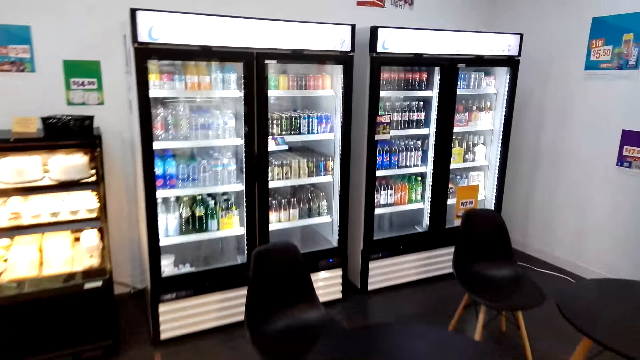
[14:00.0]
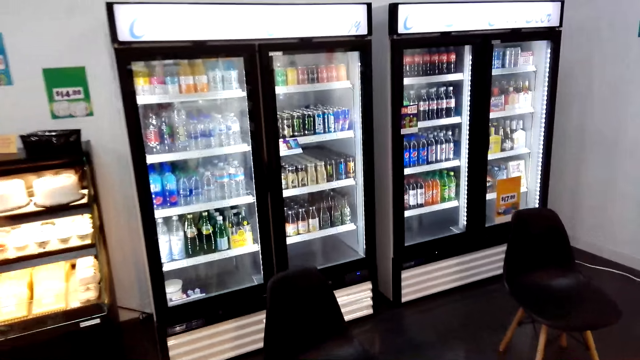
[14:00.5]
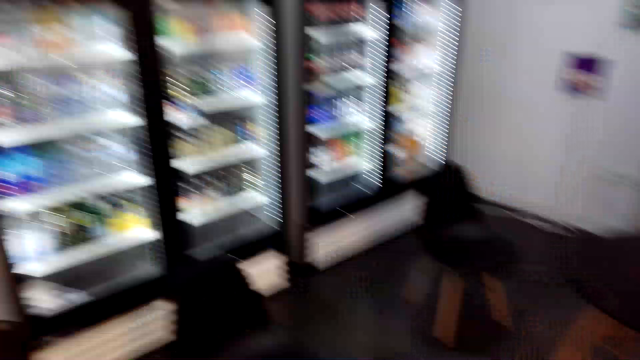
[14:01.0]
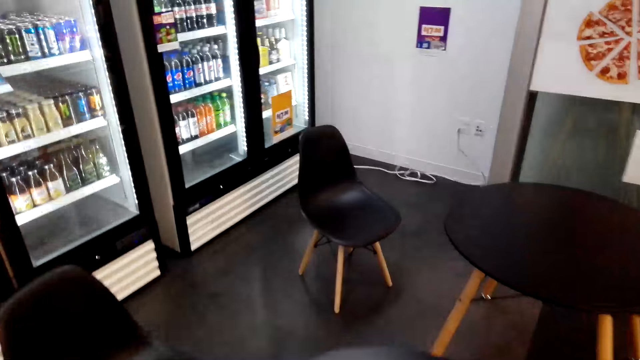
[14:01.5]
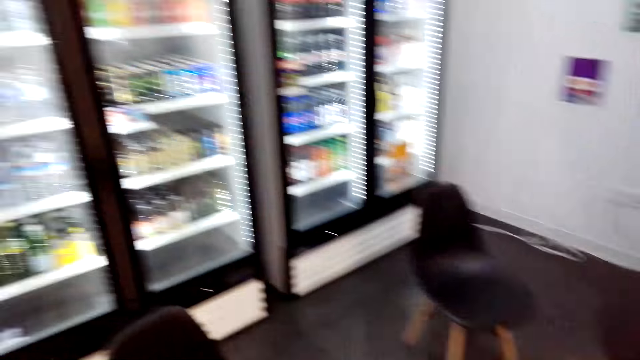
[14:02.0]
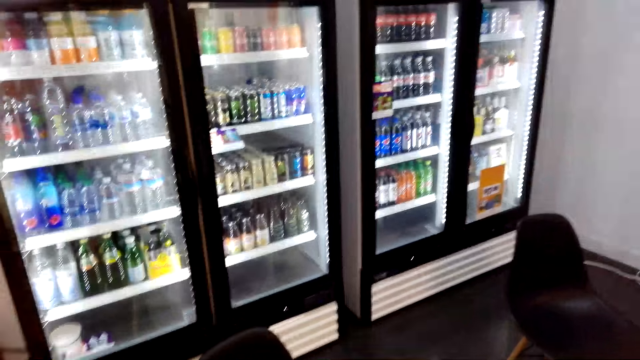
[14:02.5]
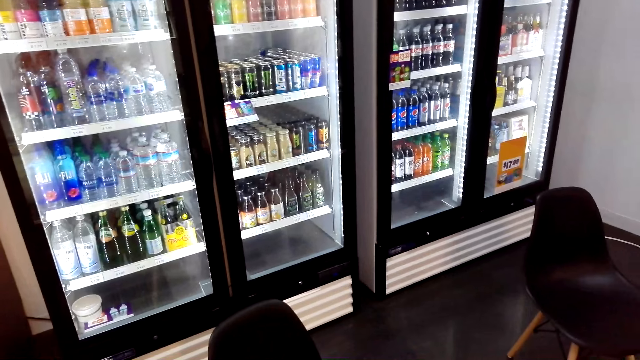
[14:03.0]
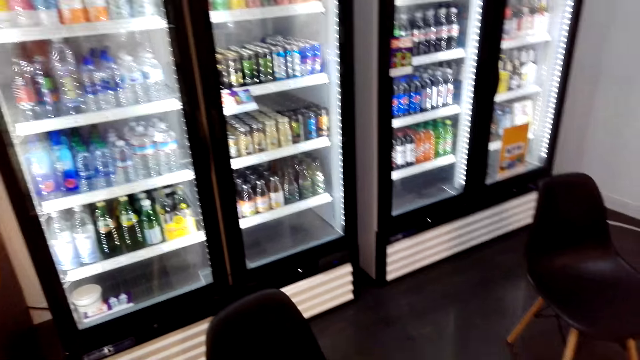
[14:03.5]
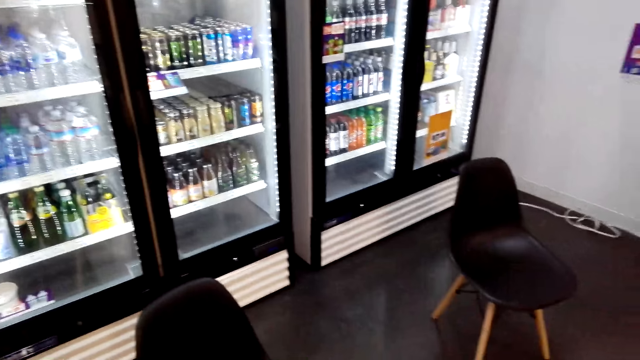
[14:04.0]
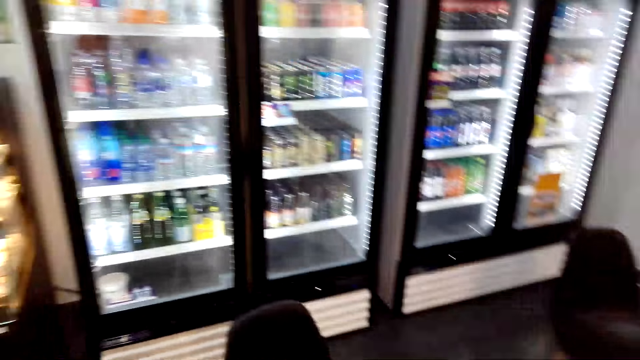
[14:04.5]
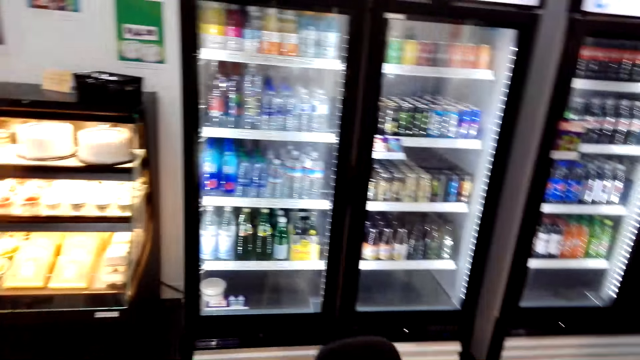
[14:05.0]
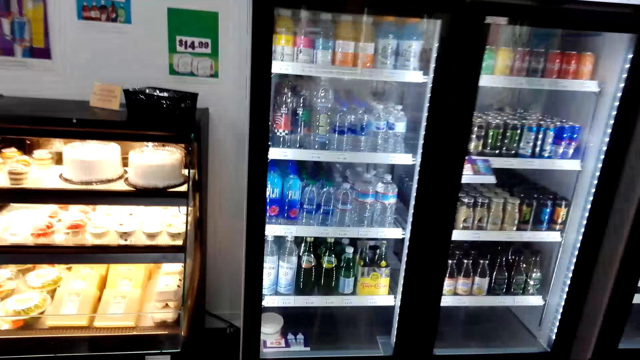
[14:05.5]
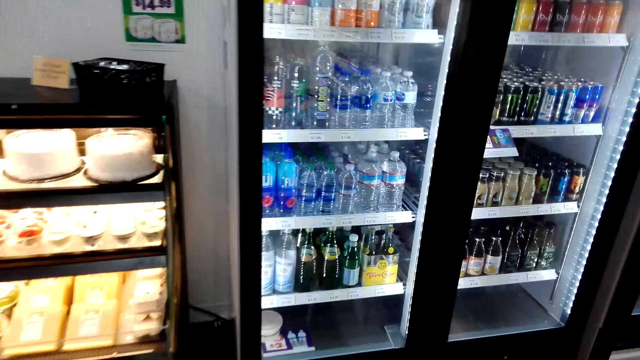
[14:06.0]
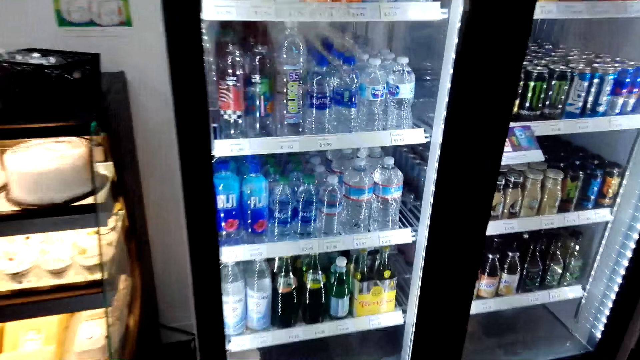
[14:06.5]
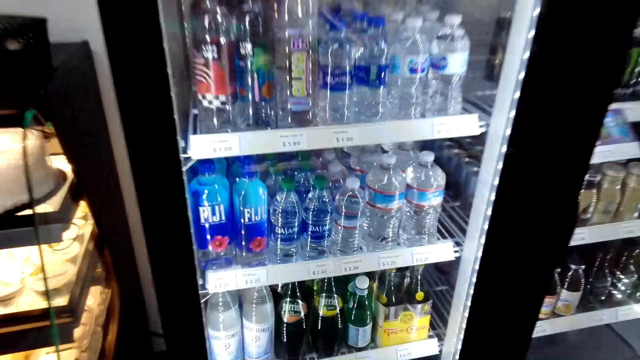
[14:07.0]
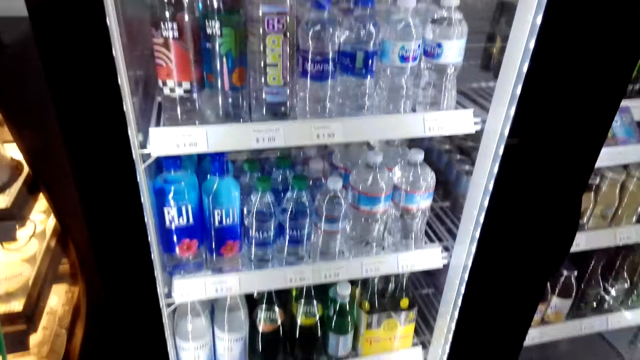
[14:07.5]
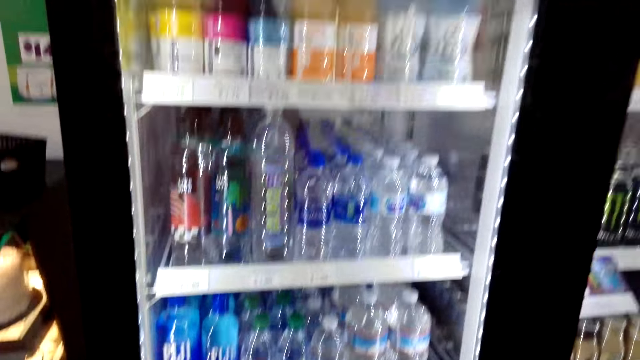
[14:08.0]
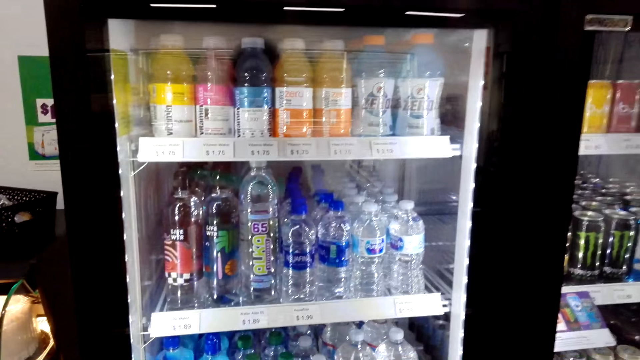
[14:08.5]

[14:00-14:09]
The camera wearer turns around. They look around.

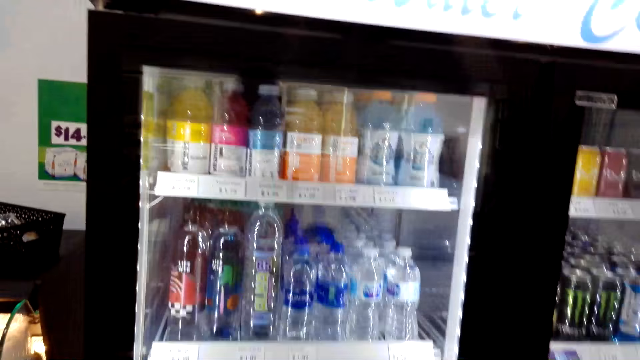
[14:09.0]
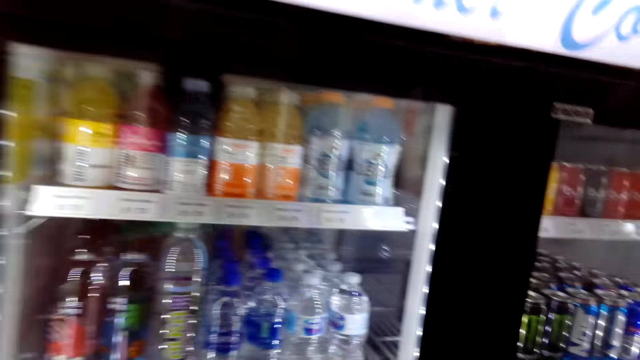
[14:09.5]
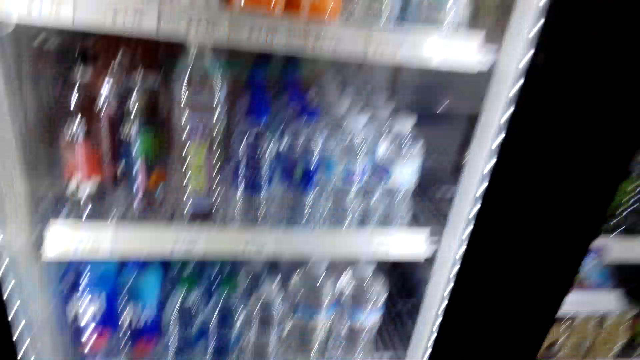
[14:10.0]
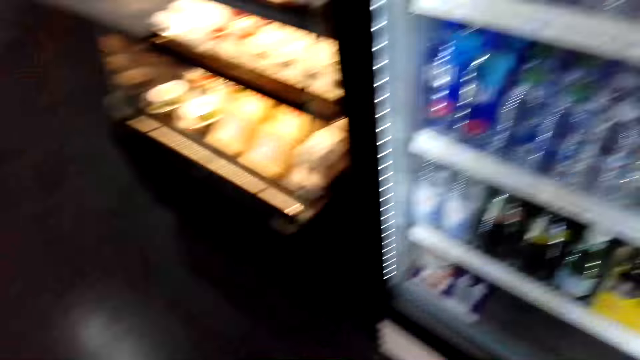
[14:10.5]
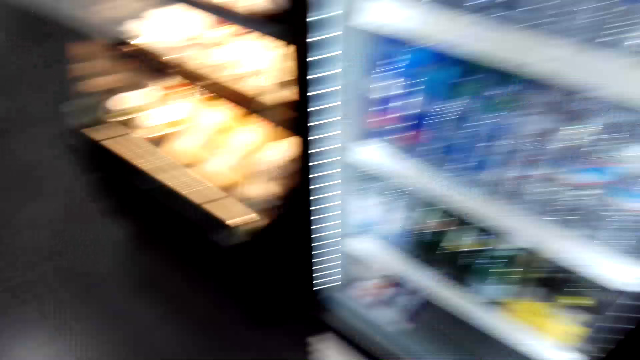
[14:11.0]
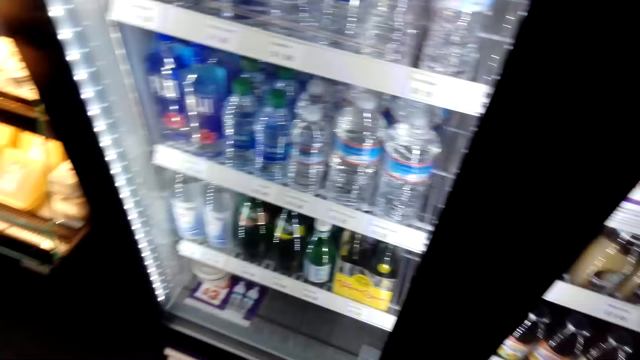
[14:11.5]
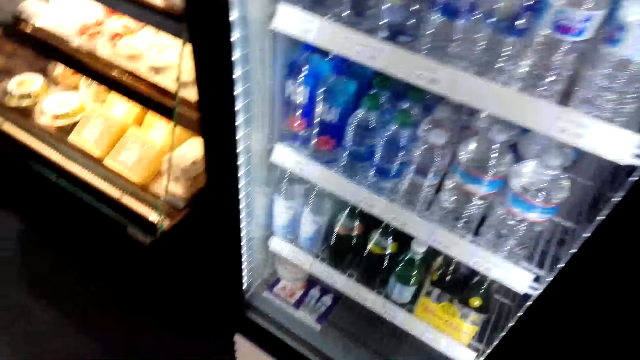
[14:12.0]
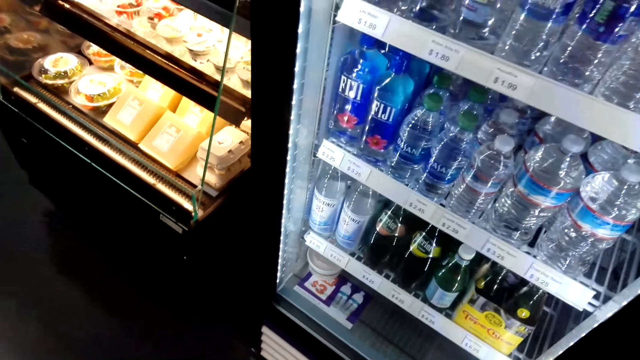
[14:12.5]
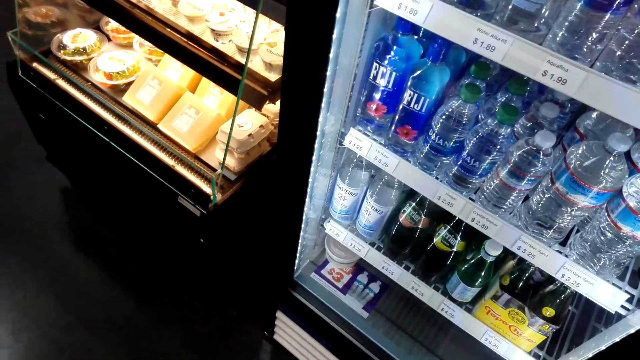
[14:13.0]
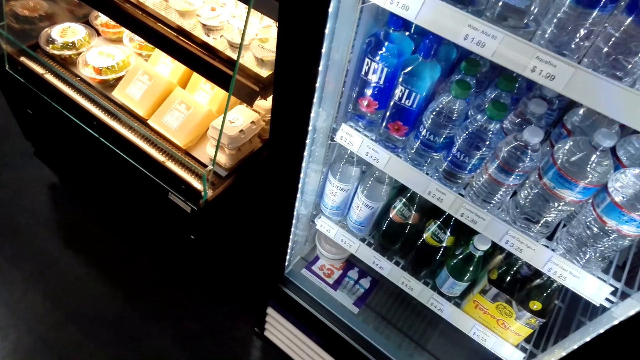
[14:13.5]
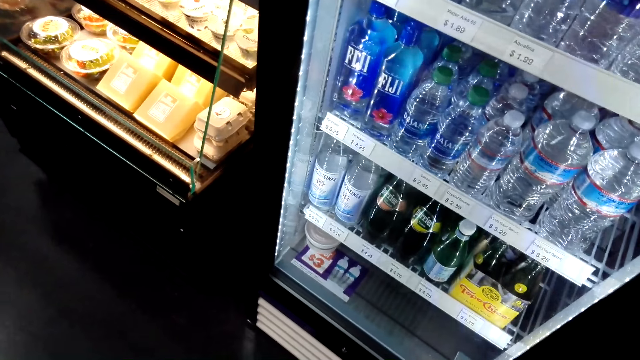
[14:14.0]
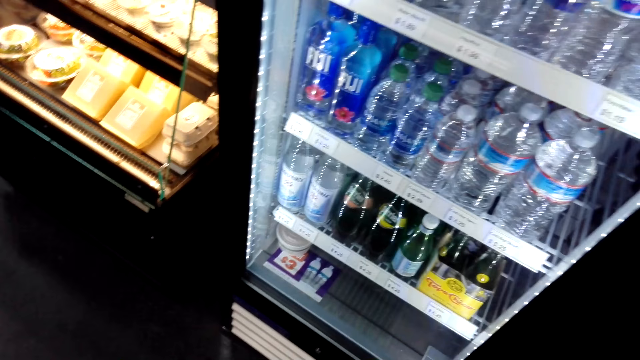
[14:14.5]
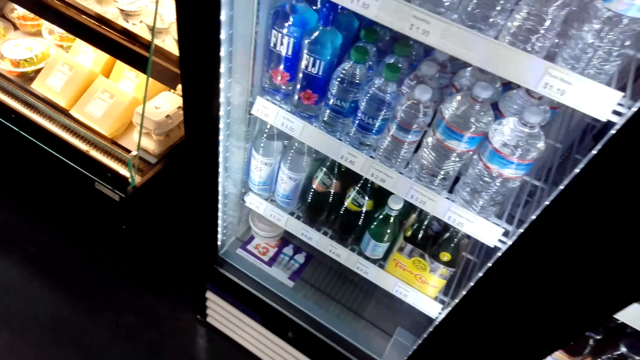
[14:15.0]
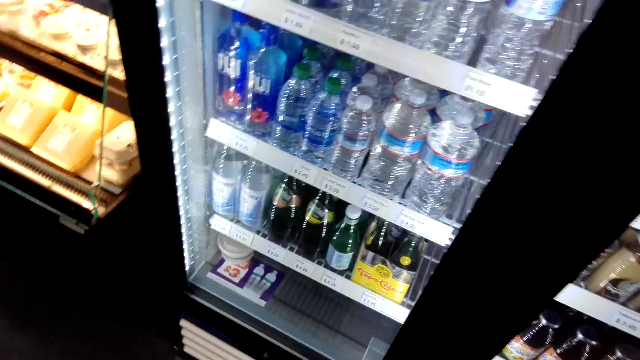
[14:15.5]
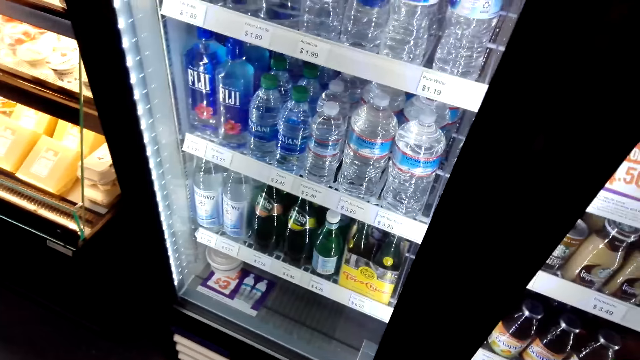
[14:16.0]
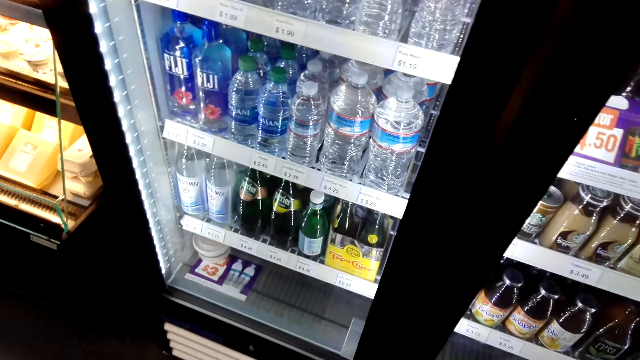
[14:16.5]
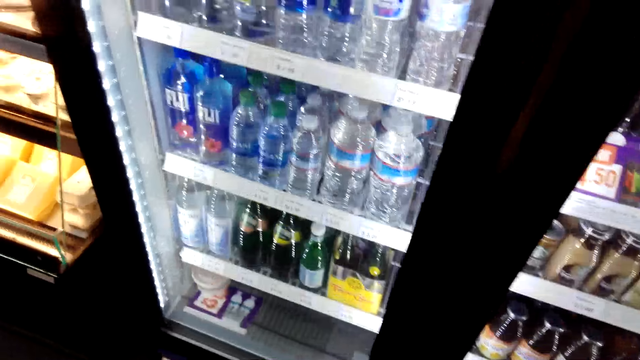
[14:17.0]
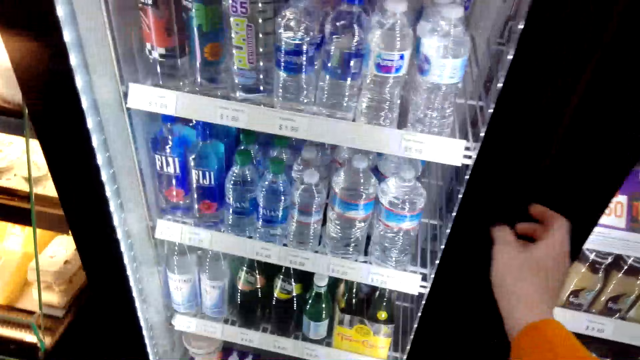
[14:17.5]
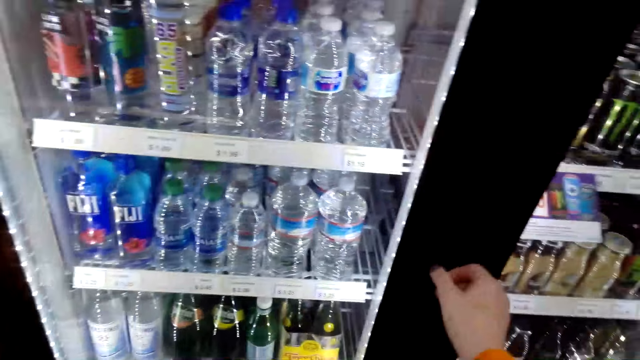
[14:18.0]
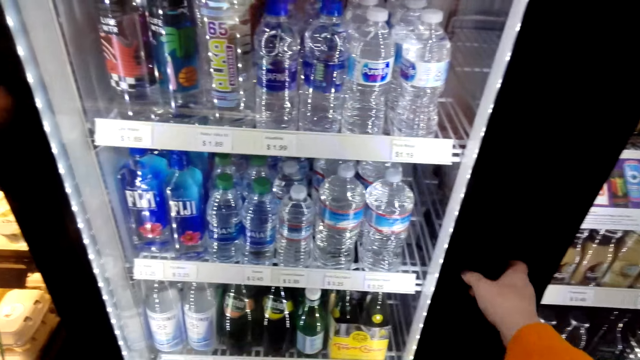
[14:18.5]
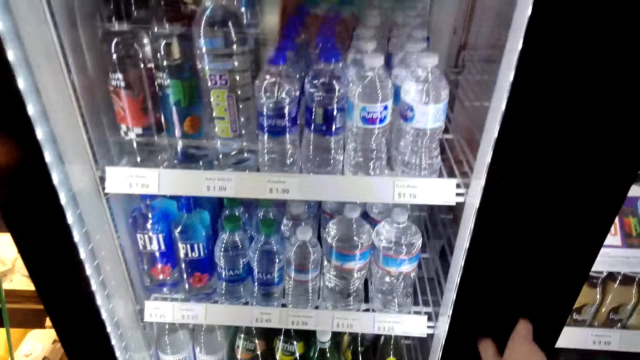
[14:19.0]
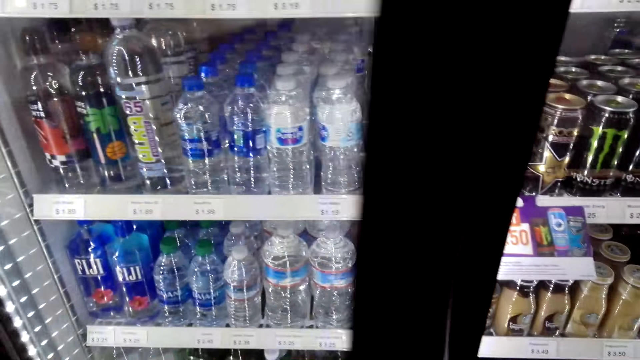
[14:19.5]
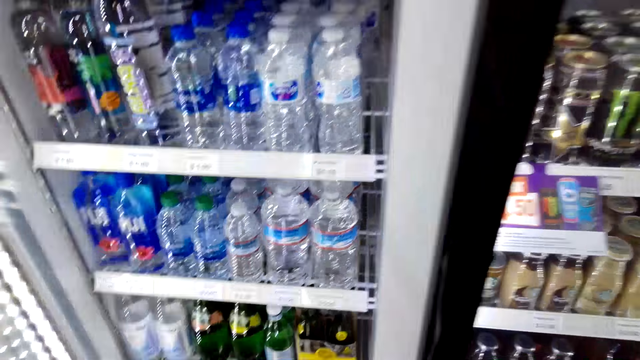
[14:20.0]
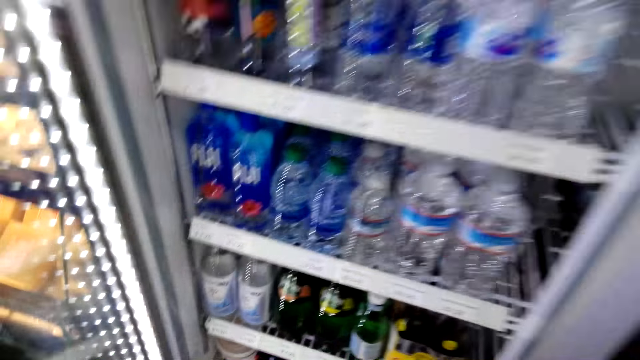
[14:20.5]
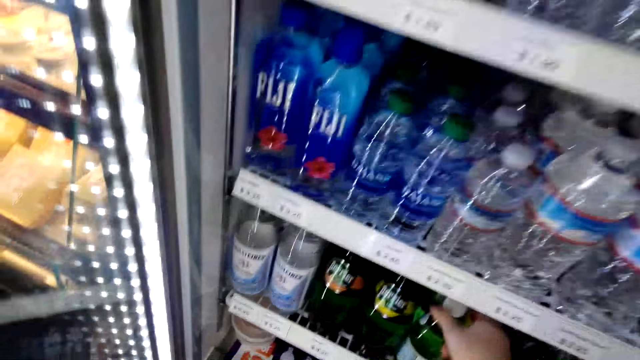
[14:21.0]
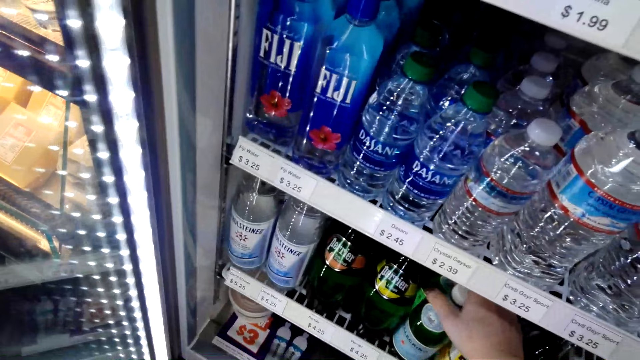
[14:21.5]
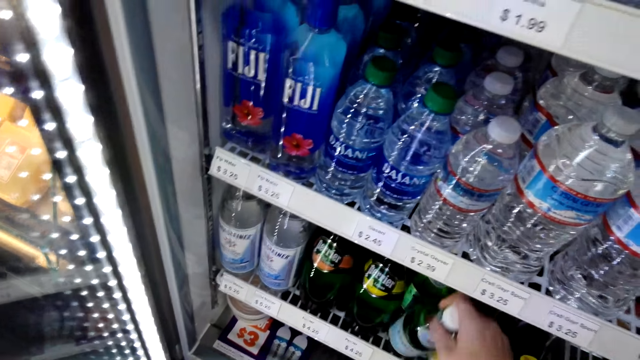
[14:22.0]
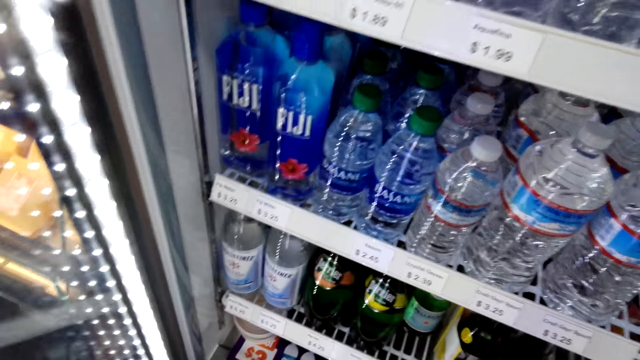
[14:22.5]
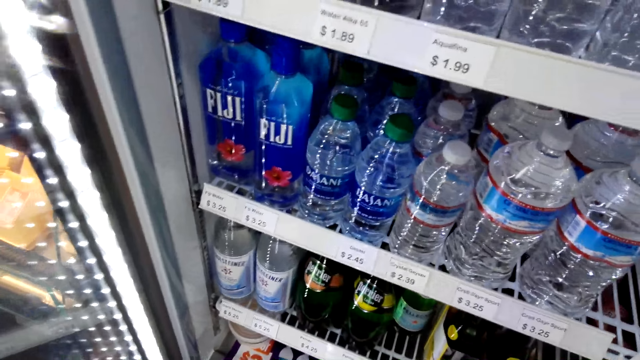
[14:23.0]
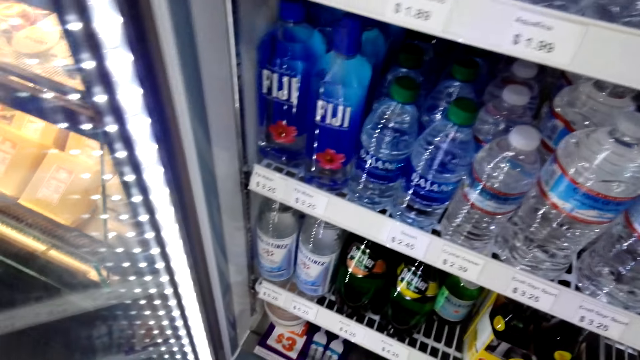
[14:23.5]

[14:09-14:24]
The camera wearer looks around. They look around again. They open the display fridge. They take the water bottle or sparkling water in the display fridge.
